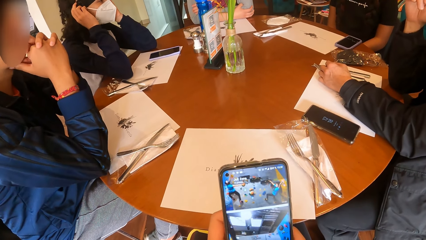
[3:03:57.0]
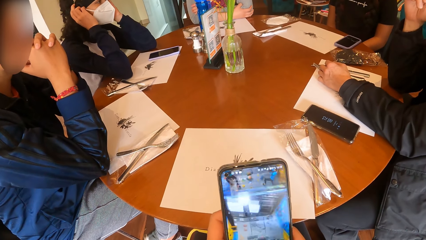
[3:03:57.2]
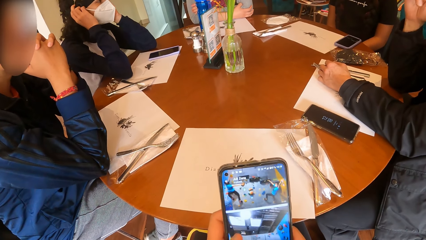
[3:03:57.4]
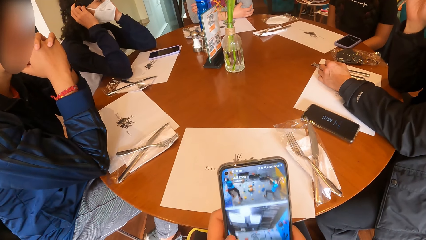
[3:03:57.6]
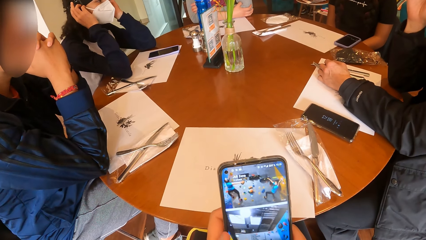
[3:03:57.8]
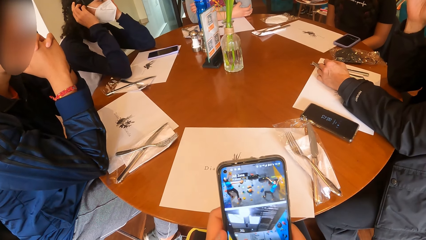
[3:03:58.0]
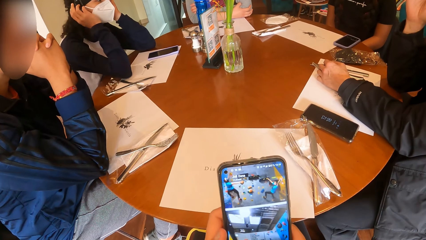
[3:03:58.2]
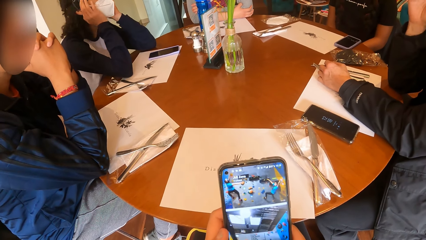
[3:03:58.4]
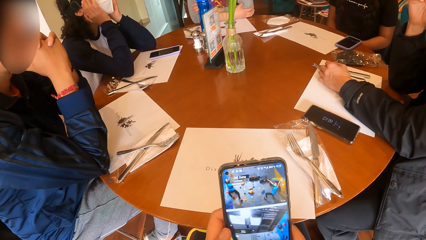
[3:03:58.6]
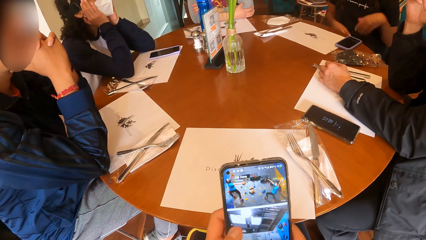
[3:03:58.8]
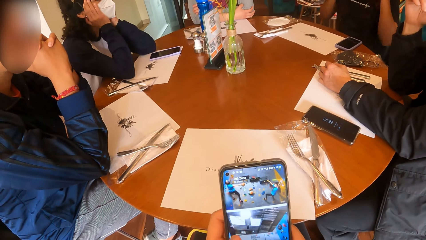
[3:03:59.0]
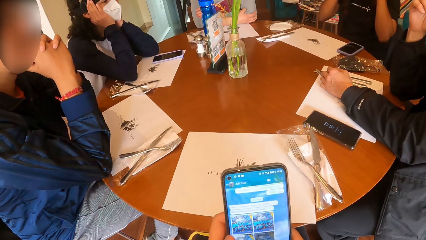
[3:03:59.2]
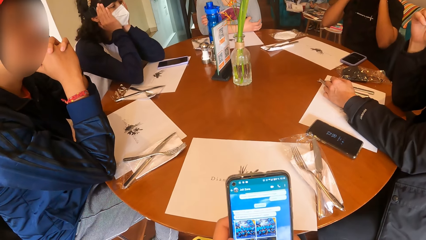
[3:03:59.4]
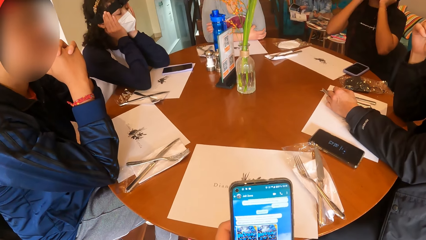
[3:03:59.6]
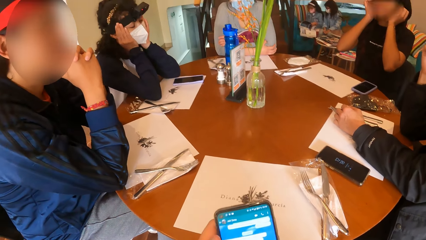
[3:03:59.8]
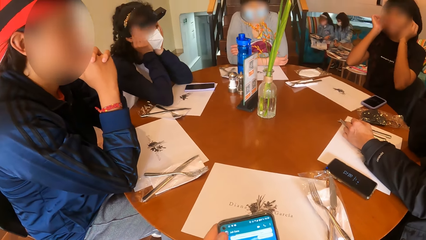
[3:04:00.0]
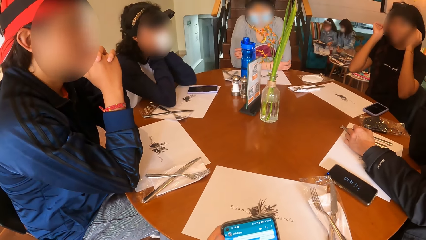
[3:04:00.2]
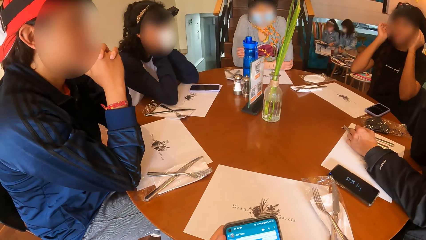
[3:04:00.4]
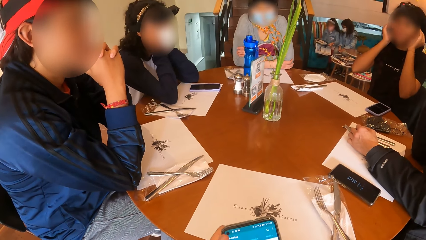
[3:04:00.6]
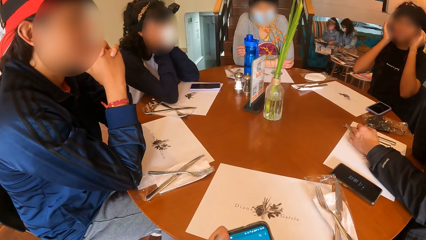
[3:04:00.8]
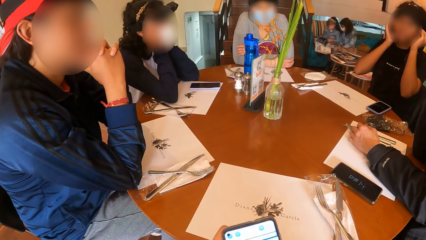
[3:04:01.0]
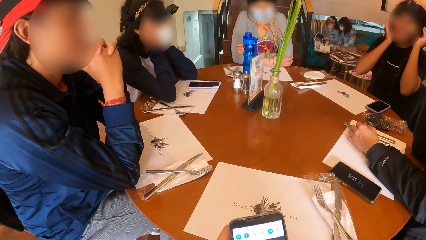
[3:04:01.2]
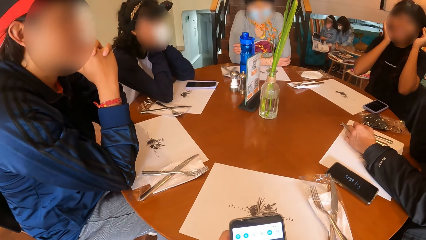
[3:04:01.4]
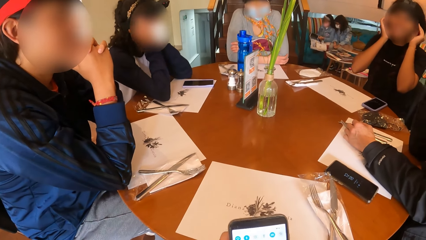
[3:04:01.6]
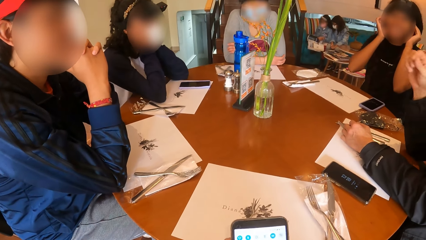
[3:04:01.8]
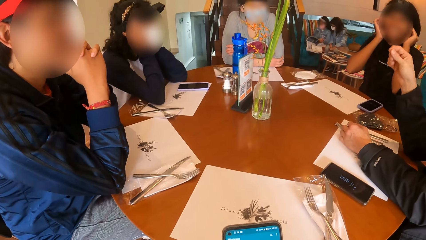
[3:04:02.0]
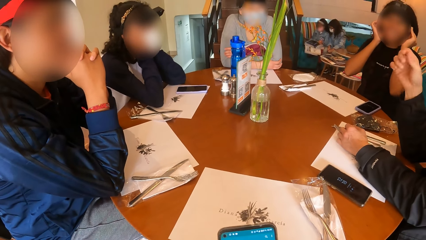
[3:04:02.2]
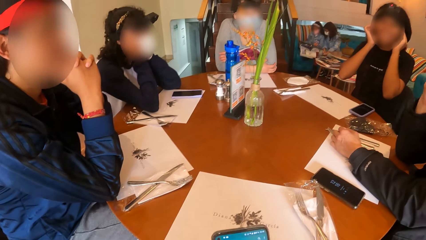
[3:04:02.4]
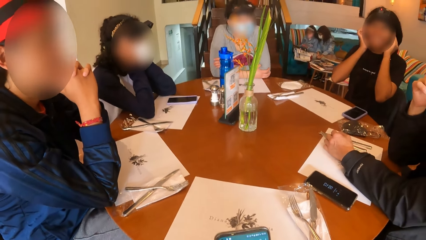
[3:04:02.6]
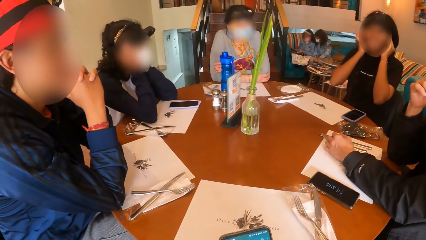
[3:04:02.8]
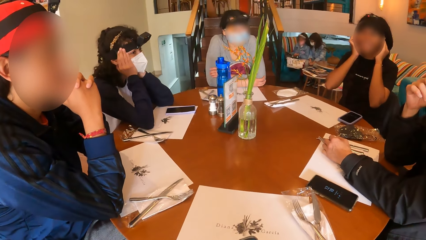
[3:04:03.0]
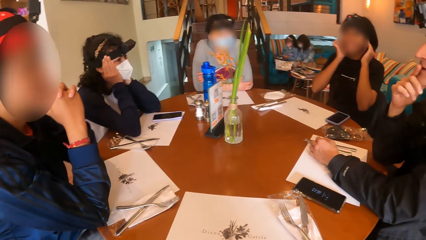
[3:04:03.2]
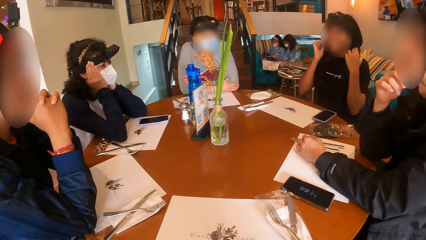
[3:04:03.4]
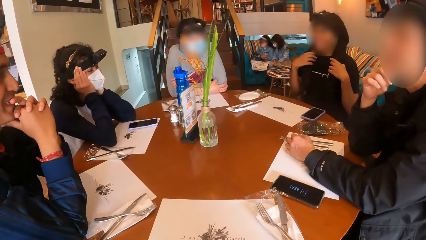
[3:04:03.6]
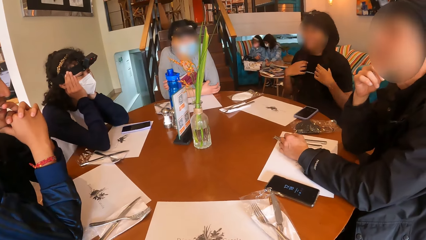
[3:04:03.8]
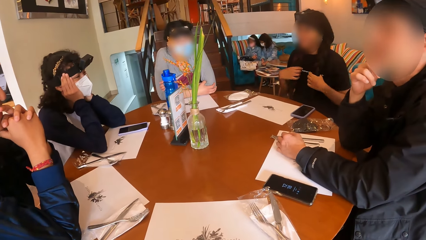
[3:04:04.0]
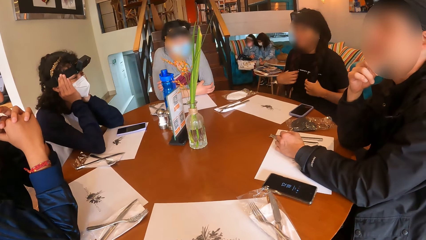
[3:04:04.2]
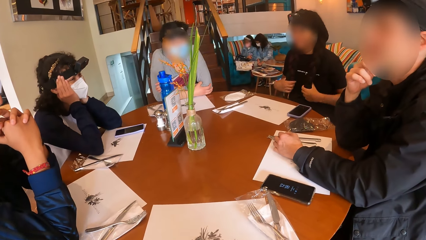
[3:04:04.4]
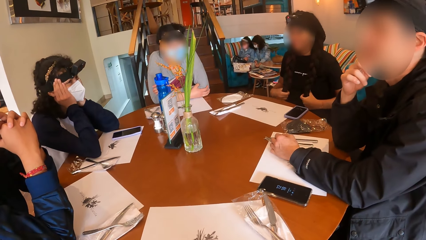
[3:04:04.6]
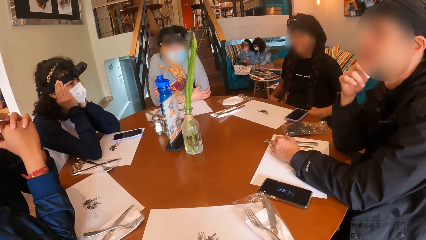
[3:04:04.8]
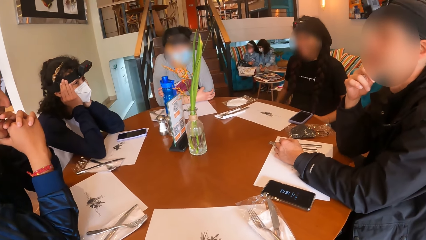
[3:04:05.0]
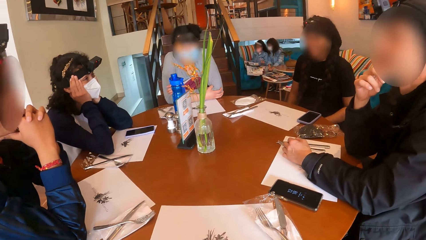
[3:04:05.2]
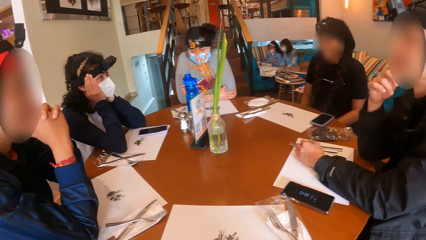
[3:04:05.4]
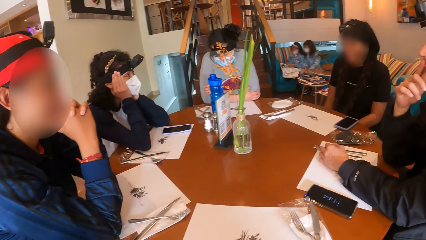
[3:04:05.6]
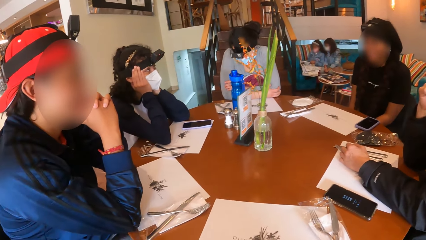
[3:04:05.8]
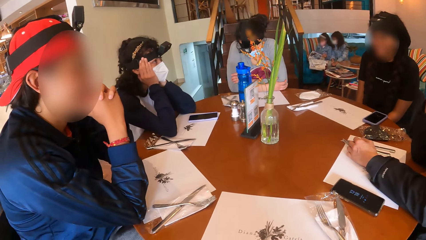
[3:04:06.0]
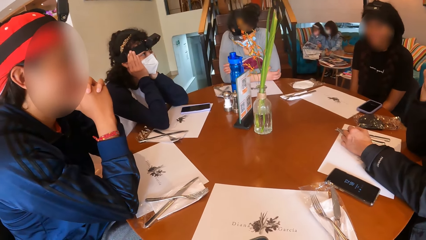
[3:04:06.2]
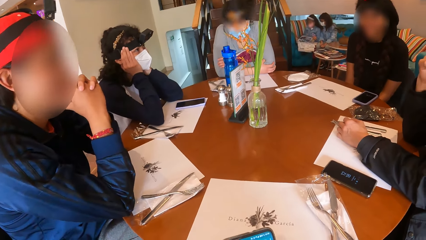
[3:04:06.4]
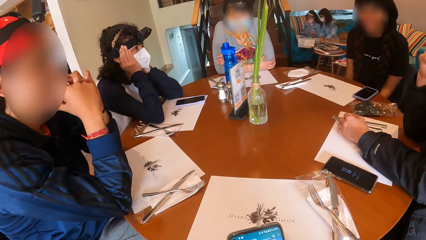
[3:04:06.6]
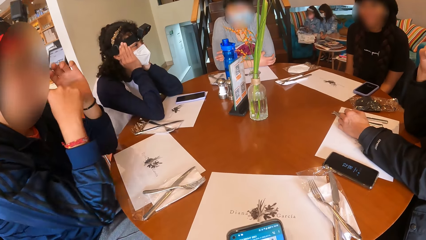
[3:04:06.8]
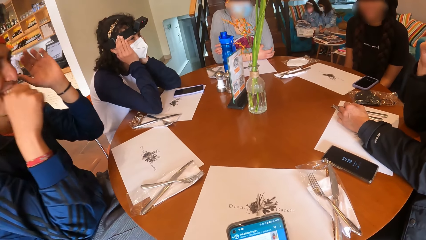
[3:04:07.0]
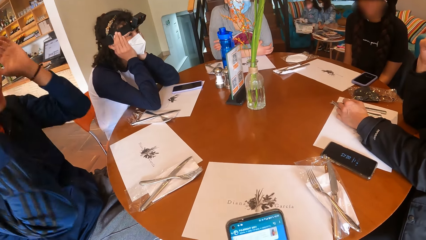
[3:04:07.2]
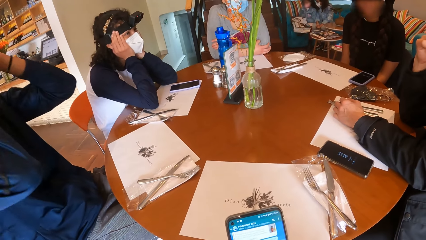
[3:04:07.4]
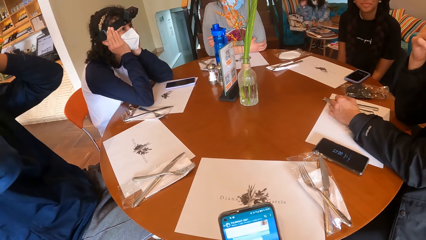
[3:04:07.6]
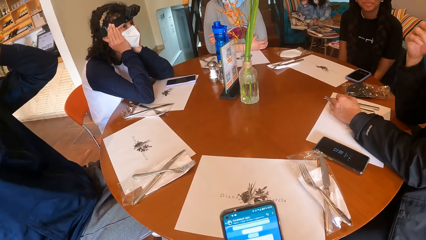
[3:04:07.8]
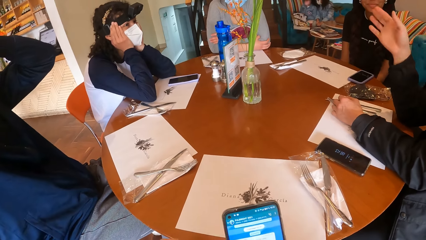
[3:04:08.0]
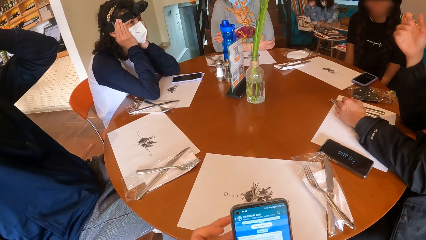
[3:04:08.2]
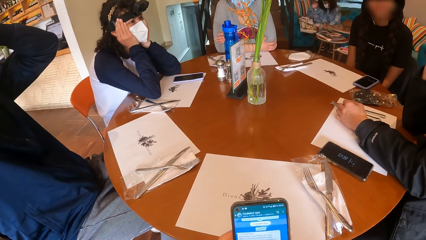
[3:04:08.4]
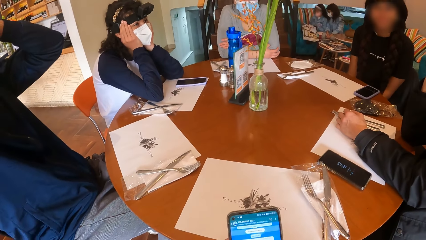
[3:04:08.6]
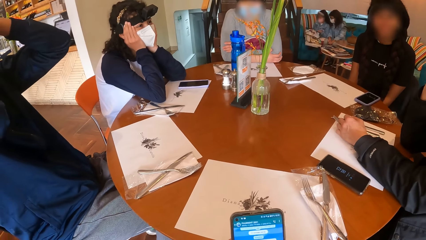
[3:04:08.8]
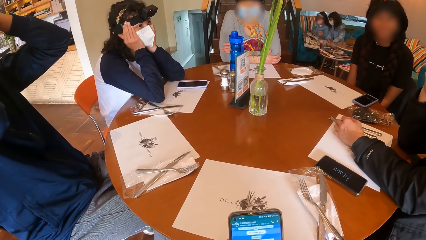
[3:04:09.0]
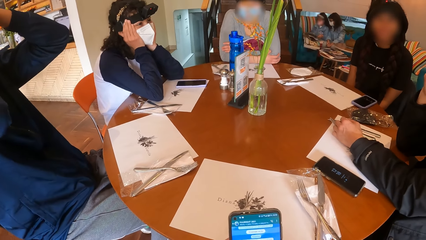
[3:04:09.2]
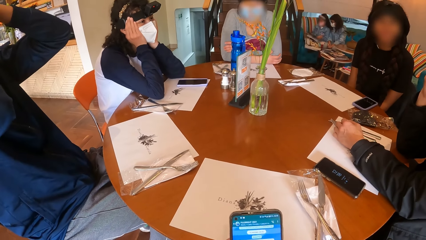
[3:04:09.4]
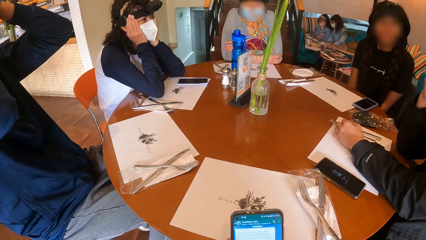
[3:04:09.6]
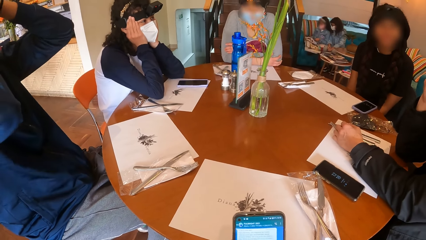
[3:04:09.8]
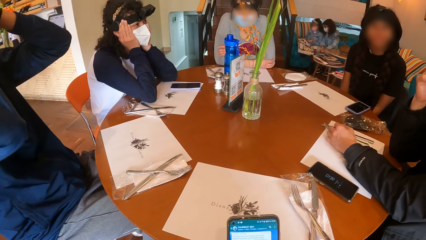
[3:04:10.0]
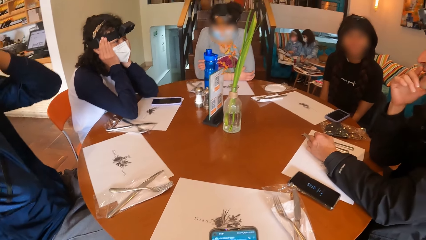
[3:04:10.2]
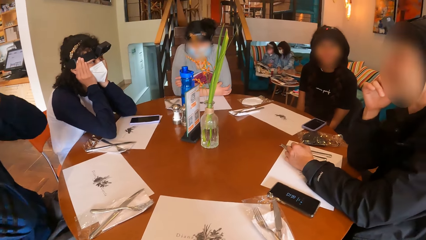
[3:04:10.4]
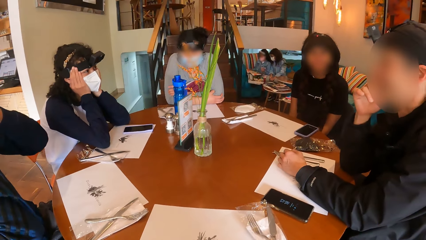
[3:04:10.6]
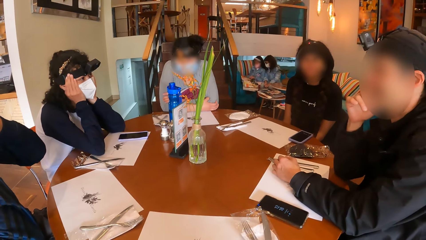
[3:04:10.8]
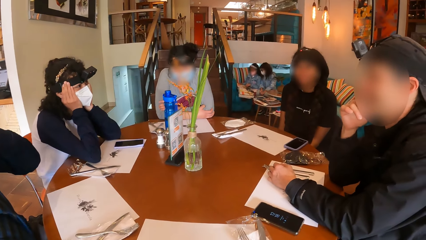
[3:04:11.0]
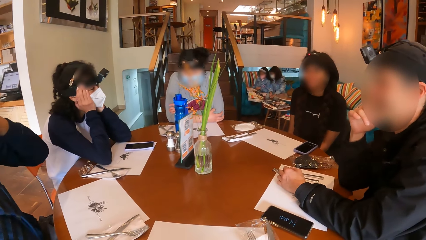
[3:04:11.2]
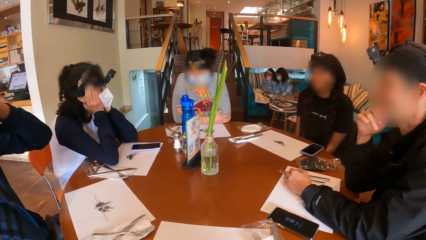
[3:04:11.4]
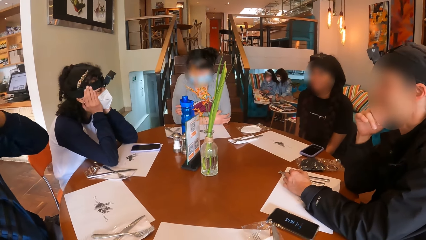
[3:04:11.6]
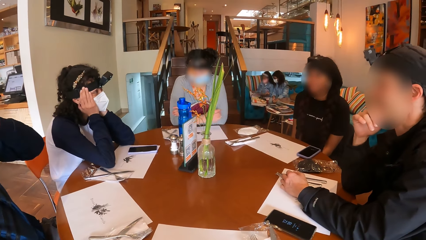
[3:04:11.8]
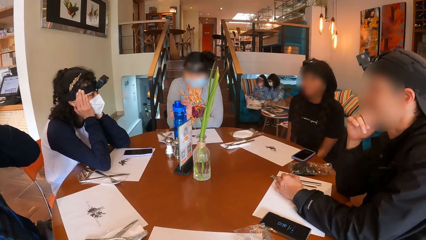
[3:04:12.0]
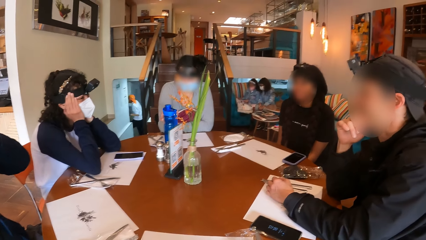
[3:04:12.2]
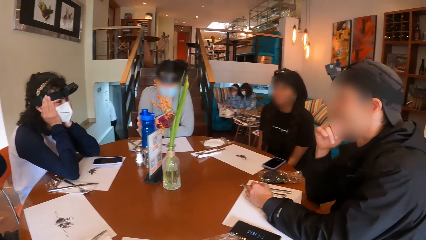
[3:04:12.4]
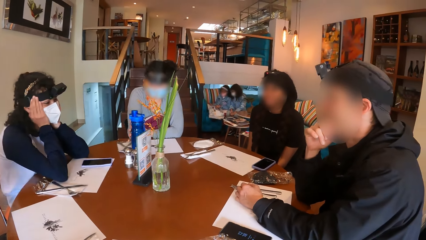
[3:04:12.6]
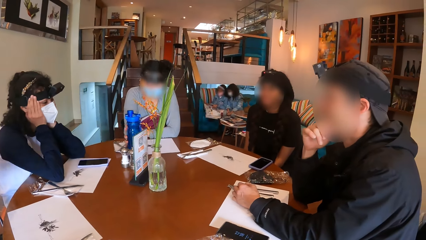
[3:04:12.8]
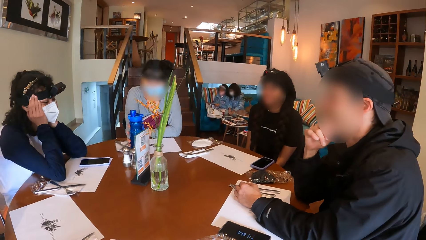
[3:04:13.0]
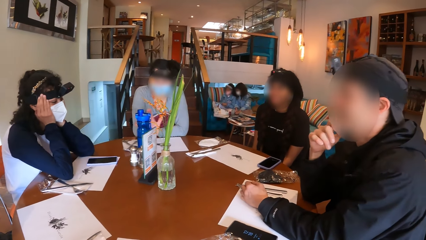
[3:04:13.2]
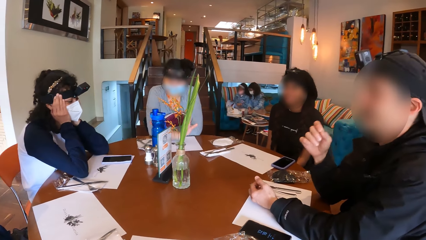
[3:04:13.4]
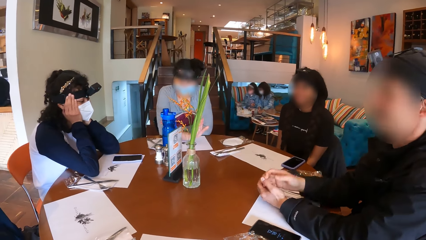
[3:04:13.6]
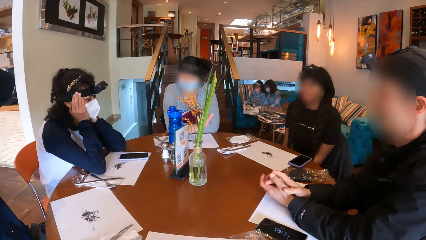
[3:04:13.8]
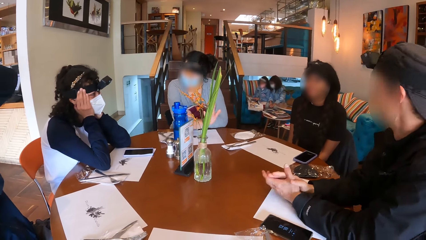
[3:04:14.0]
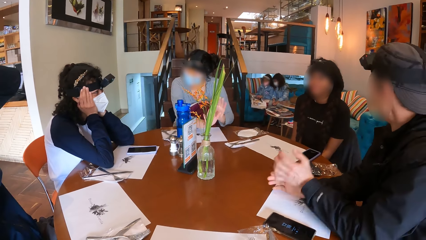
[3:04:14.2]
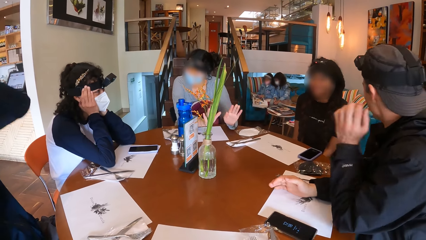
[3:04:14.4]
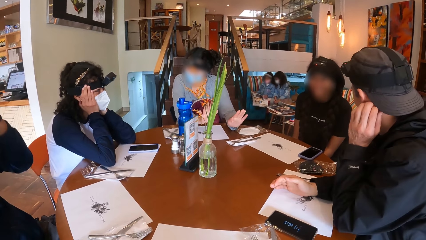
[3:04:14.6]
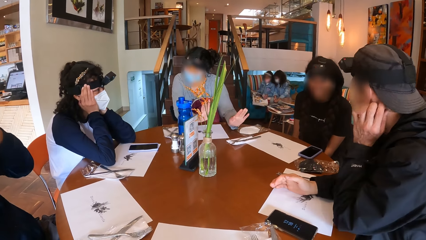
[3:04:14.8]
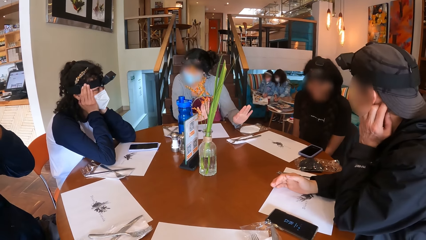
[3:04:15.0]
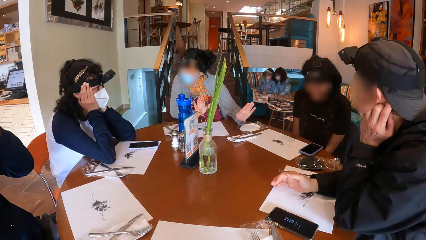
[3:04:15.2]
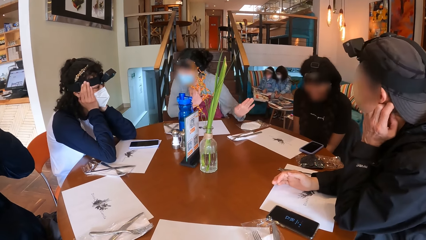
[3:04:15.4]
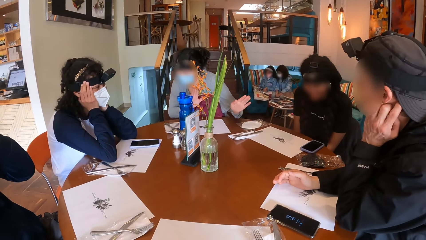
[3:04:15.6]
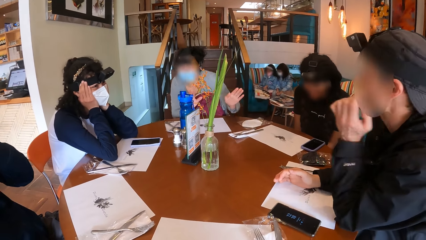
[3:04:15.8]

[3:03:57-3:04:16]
A woman adjusts the strap on her head with her hands. A man makes a hand gesture with his right hand. The woman rubs her hair with her hands. Another man lifts his hands off the table. The first man makes a hand gesture with his right hand. Another woman adjusts the water bottle on the placemat on the table with her right hand. The other woman makes hand gestures with her hands. The first man scratches the back of his head with his left hand.
